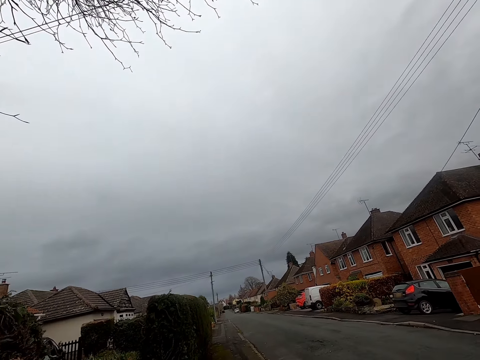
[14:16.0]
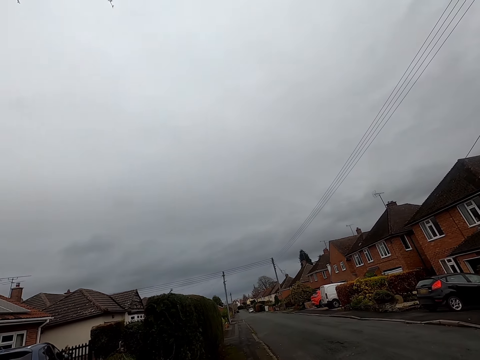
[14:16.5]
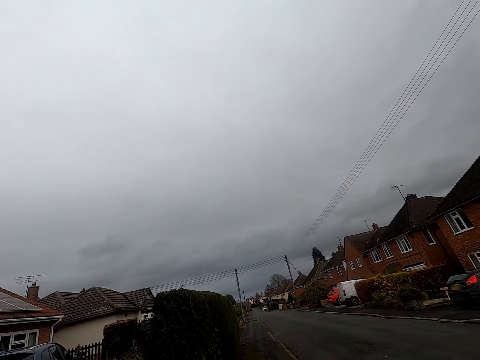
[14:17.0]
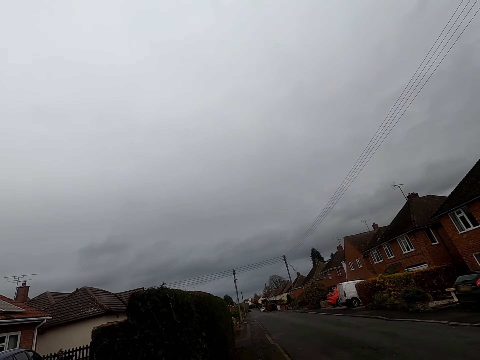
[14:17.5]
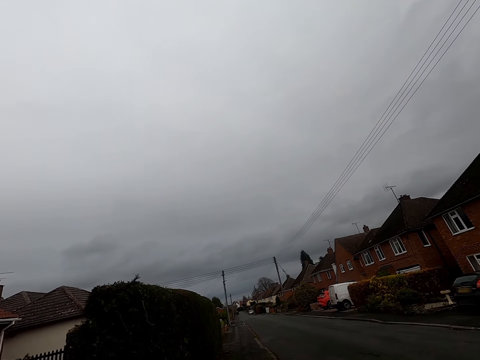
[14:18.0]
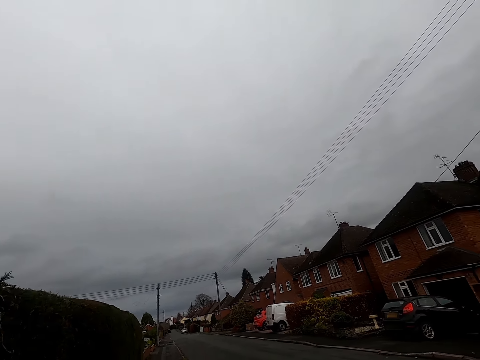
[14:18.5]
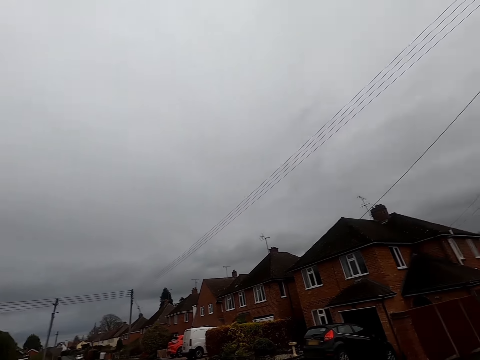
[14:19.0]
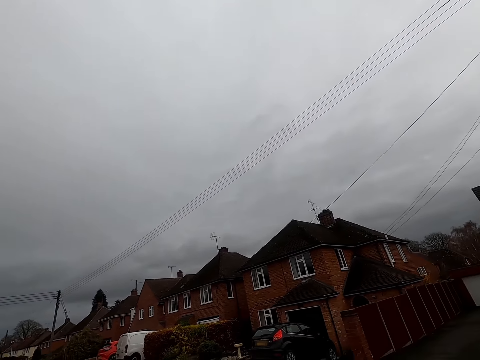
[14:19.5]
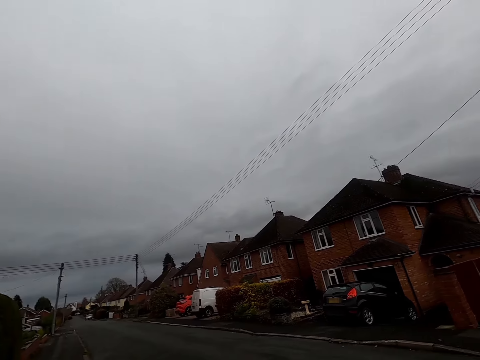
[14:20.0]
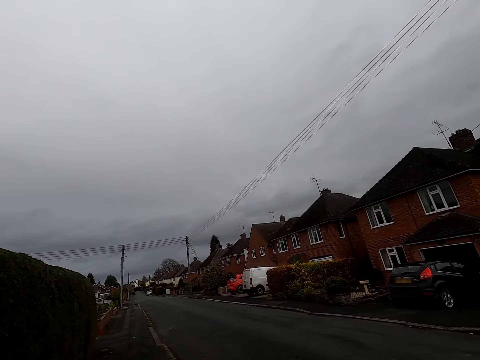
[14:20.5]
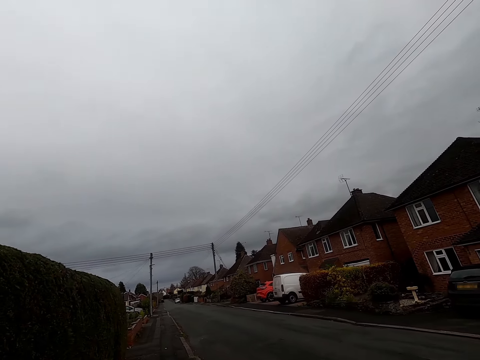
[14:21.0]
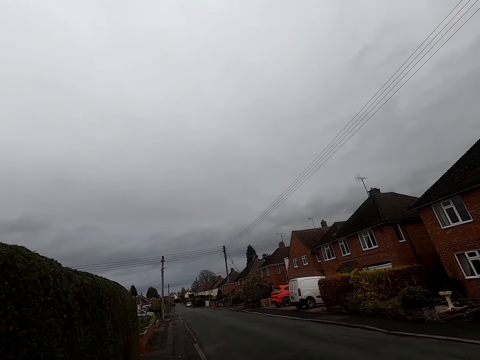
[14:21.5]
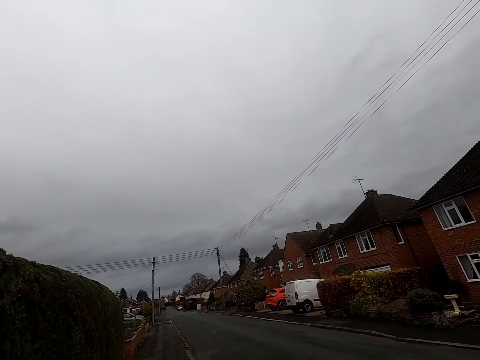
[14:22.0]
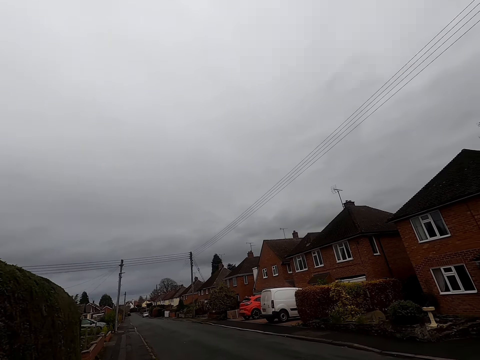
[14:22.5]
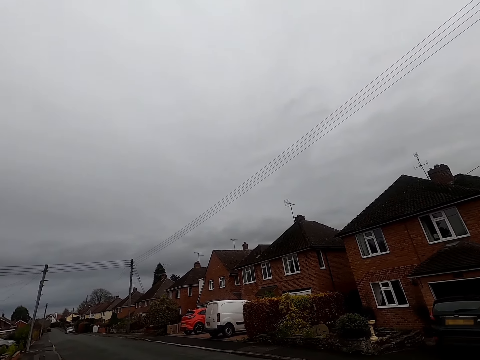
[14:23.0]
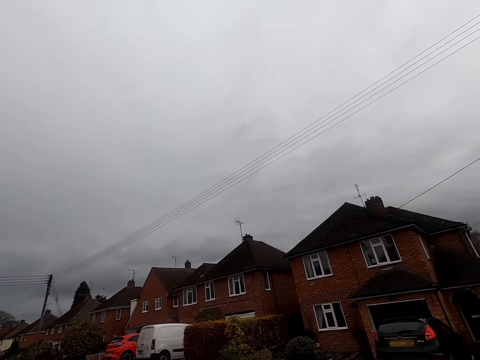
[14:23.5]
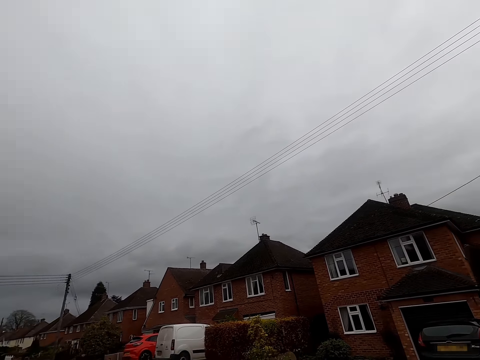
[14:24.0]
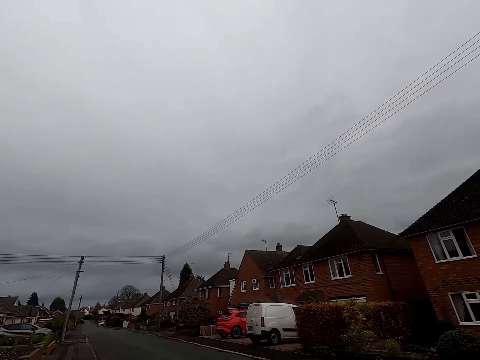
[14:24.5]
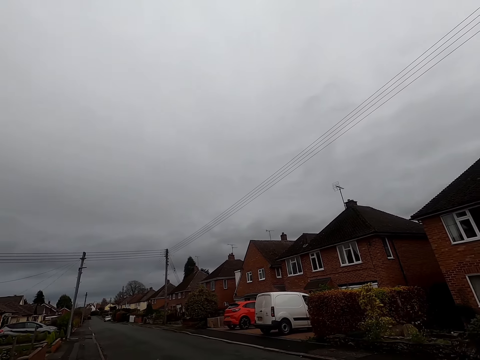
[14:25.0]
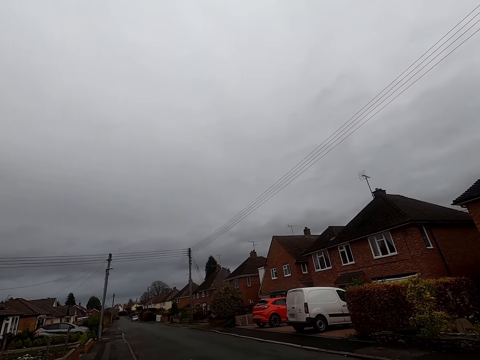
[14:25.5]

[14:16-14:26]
The camera wearer looks right side. They walk along the pathway.

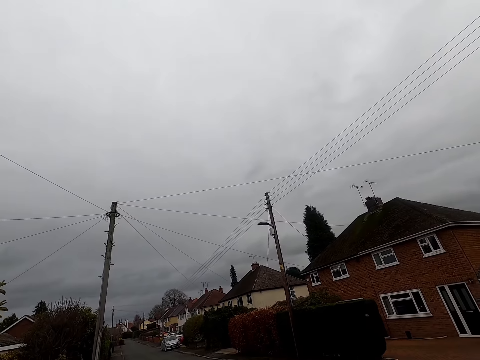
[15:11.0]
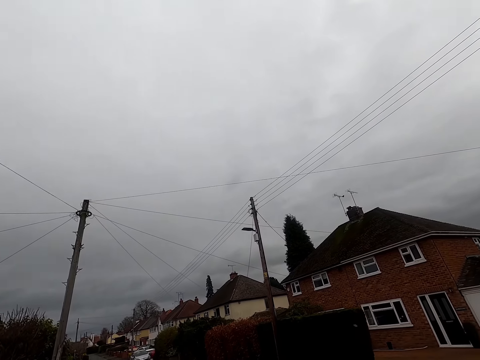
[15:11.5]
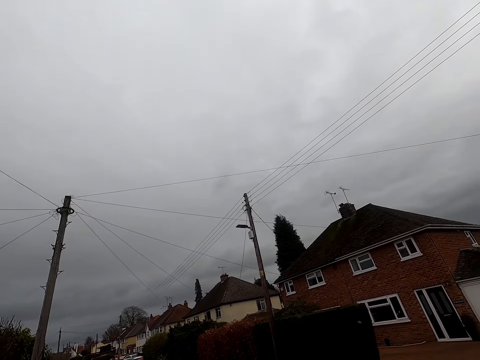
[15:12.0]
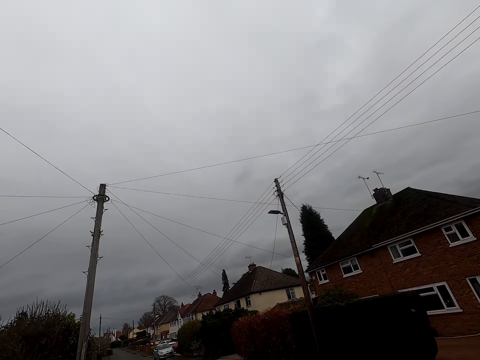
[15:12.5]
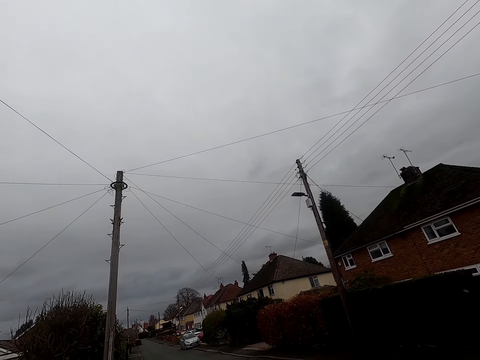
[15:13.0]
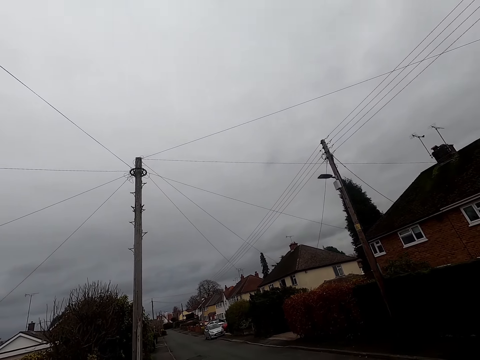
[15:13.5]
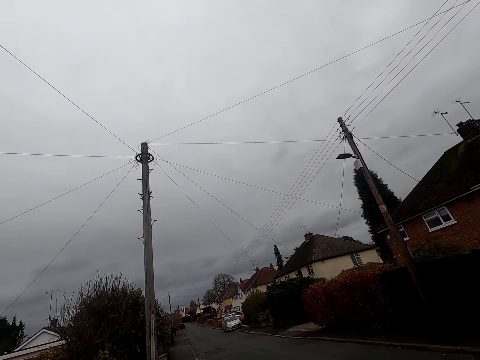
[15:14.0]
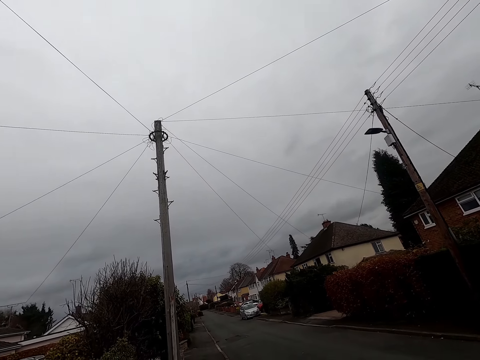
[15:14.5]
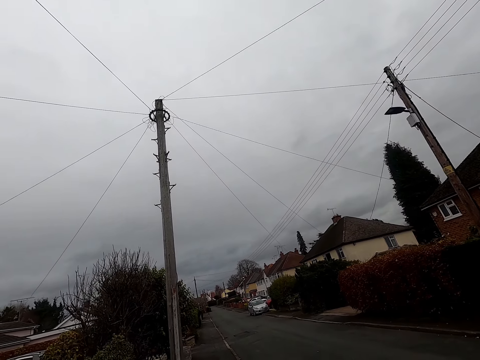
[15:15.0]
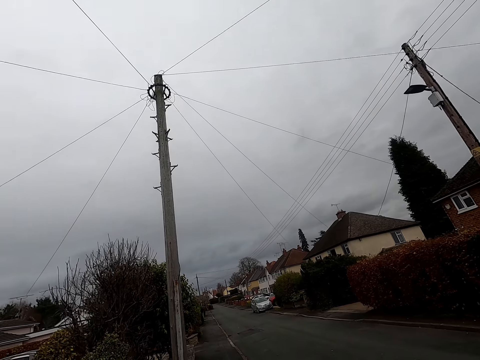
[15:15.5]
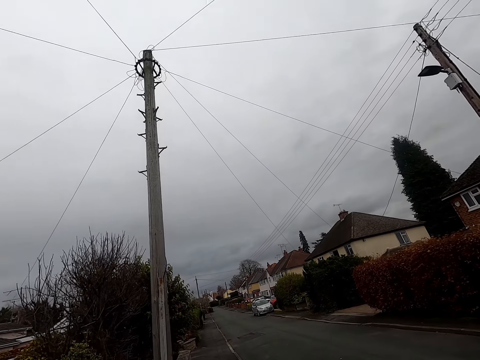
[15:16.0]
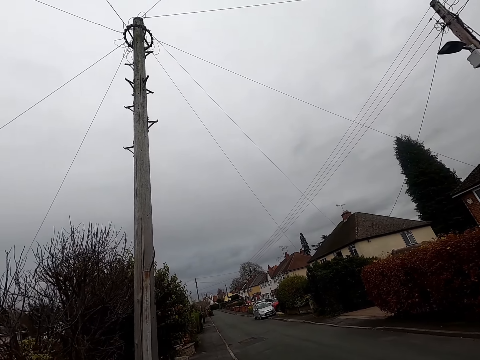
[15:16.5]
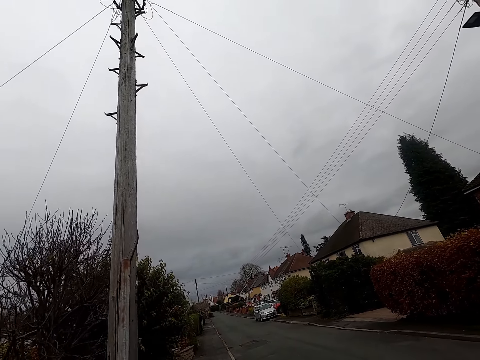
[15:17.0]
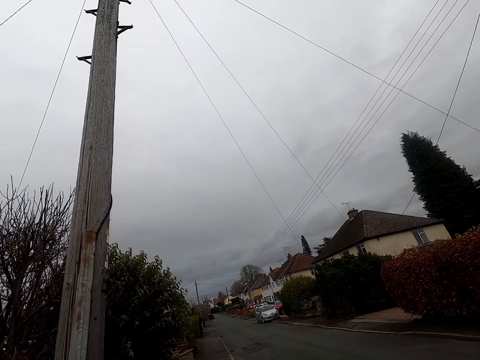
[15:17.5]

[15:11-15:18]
The camera wearer walks along the pathway.

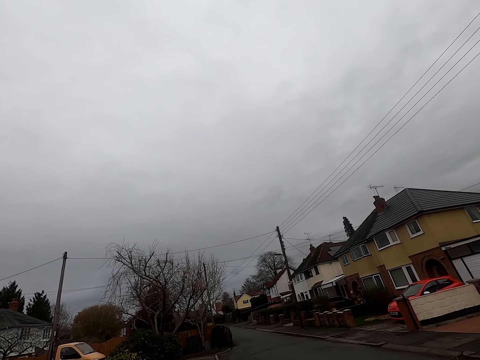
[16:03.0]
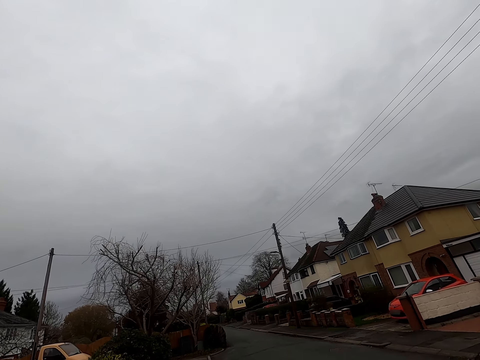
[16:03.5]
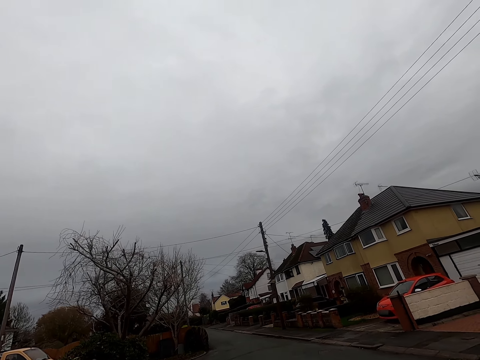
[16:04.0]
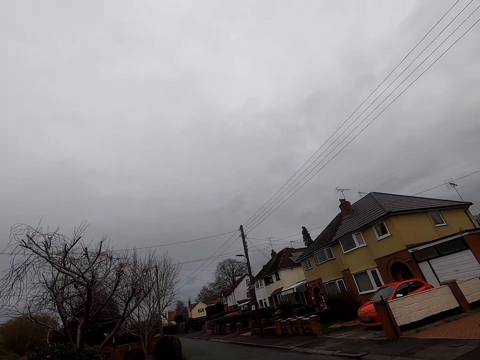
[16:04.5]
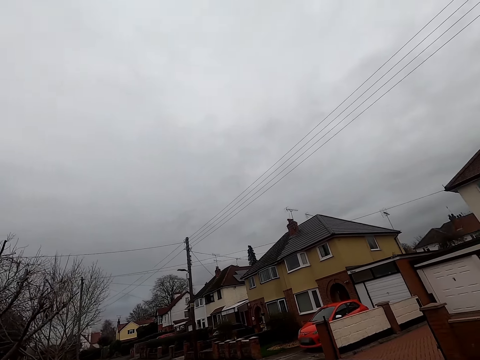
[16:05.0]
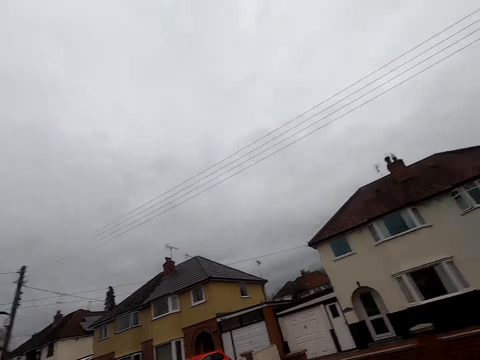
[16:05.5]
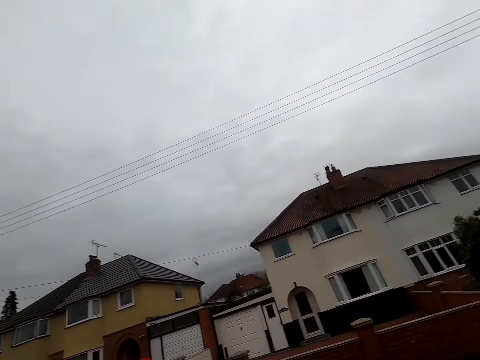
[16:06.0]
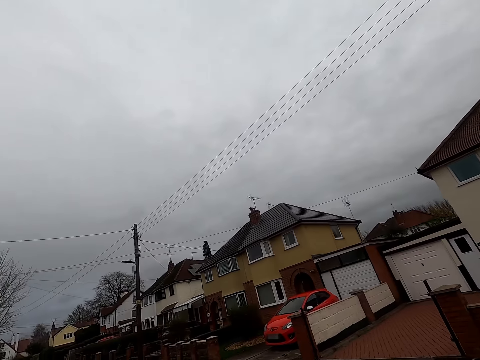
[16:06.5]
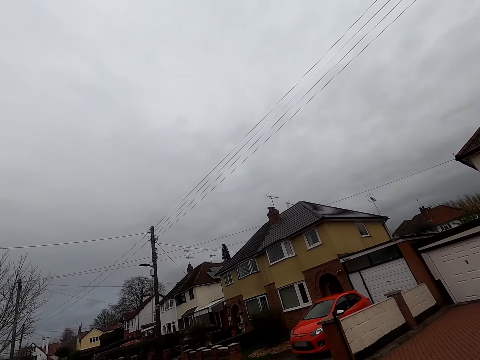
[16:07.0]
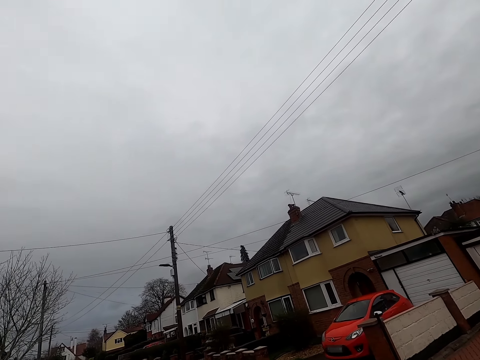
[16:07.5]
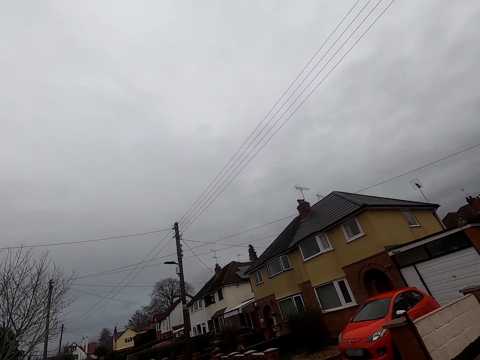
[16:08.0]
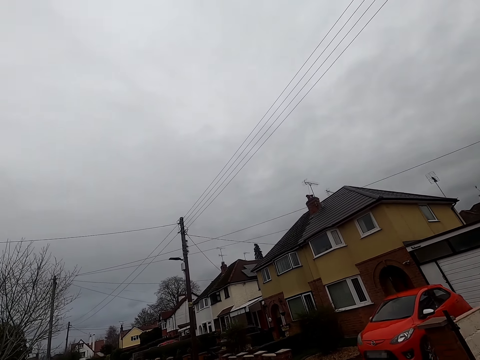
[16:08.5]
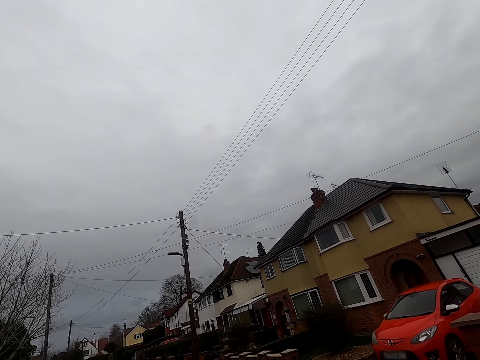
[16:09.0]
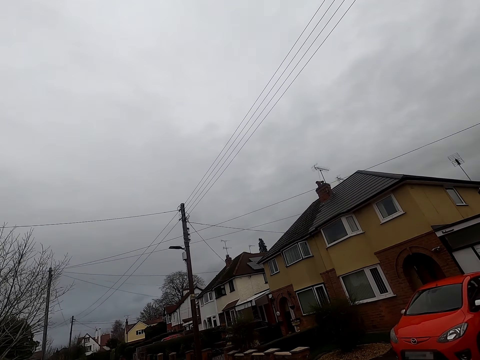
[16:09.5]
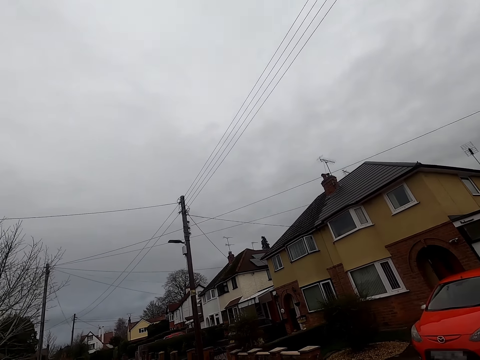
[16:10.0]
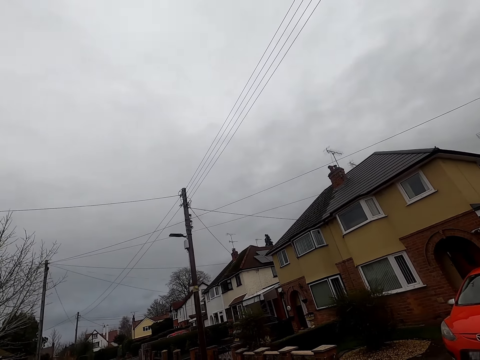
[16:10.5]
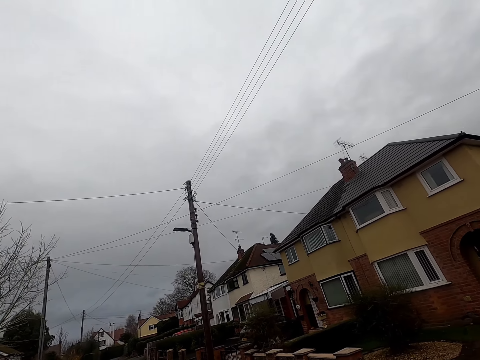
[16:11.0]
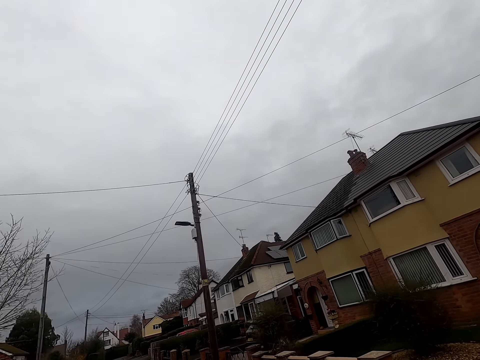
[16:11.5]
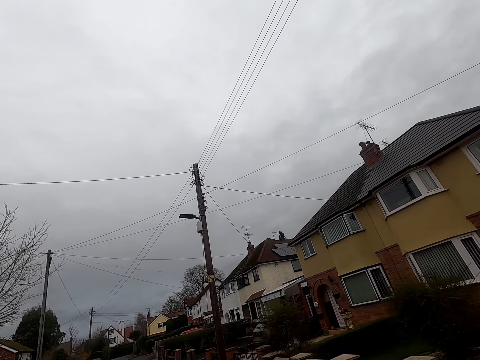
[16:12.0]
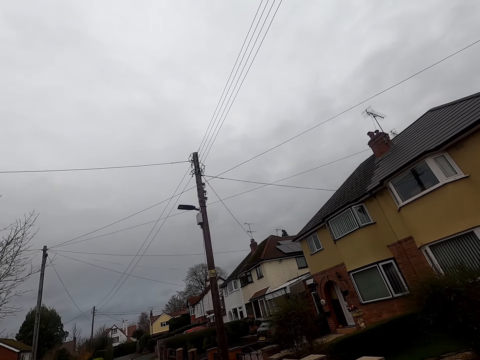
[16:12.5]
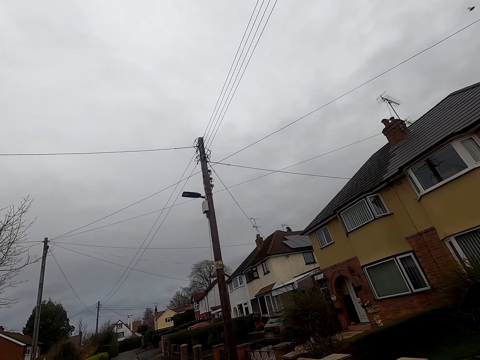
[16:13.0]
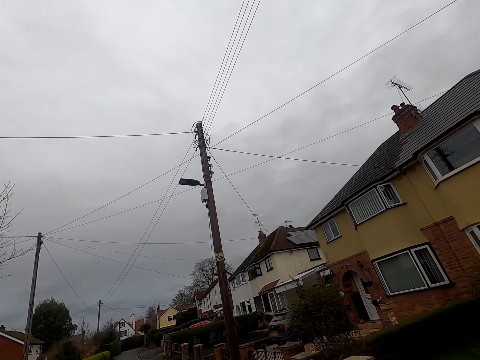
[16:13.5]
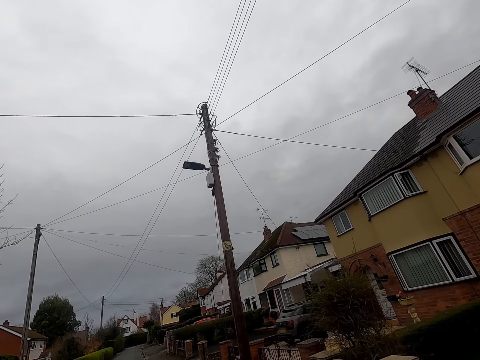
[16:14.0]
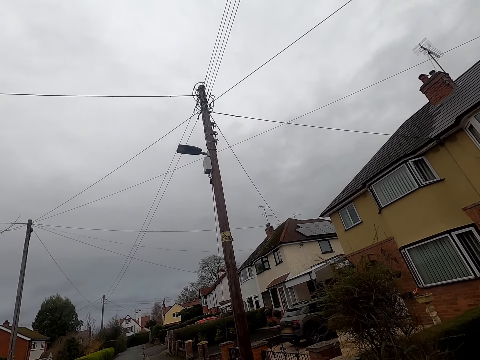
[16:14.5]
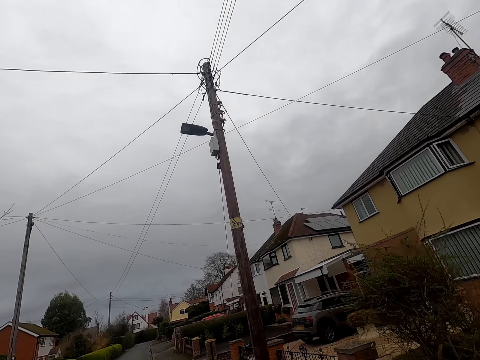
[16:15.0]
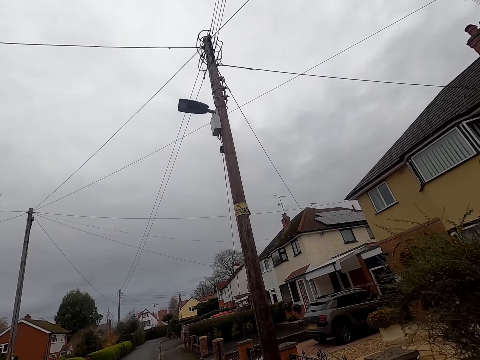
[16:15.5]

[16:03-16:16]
The camera wearer crosses the road.
